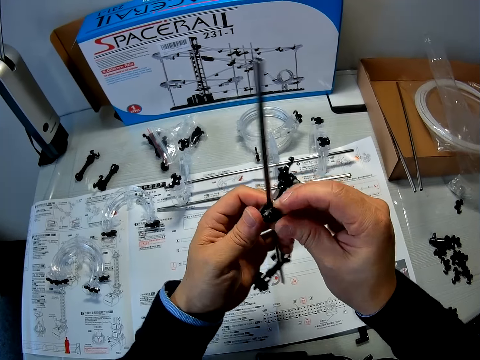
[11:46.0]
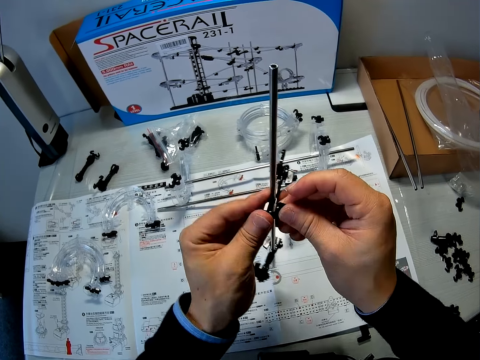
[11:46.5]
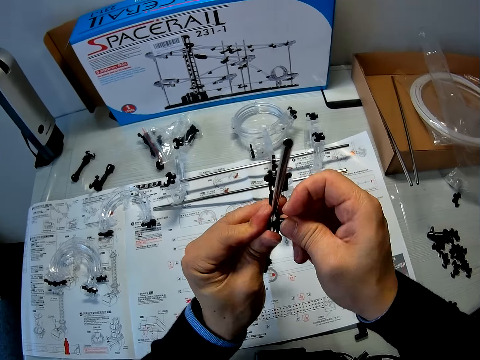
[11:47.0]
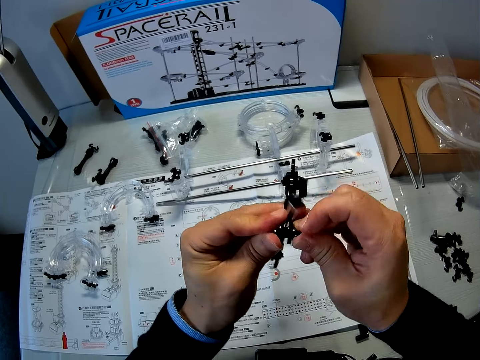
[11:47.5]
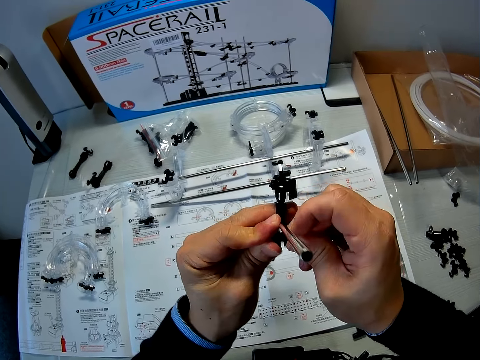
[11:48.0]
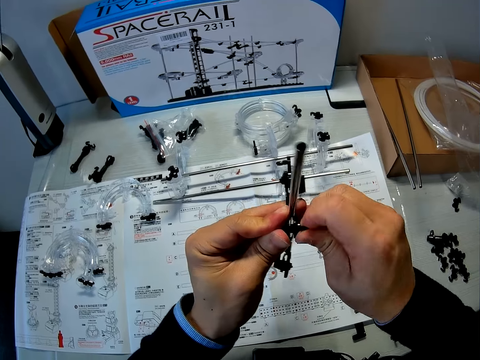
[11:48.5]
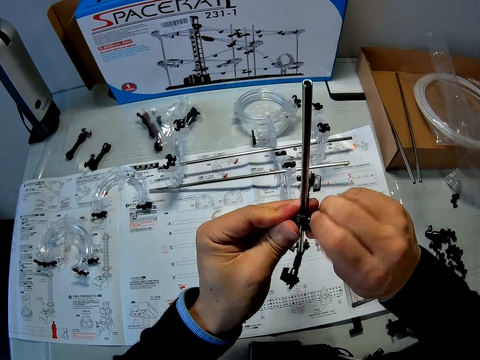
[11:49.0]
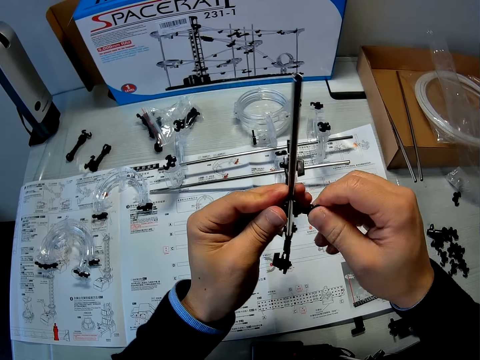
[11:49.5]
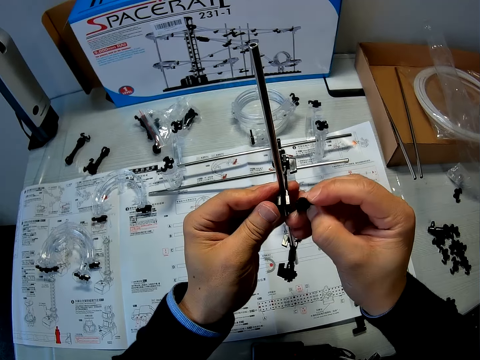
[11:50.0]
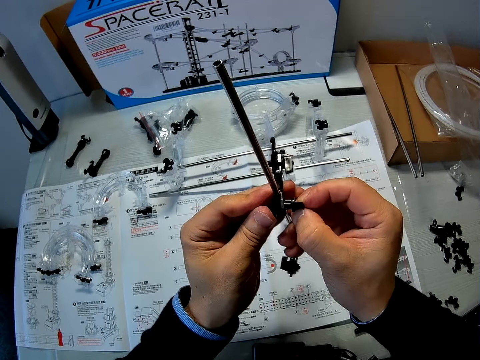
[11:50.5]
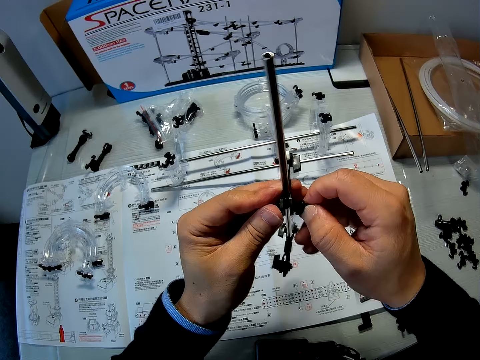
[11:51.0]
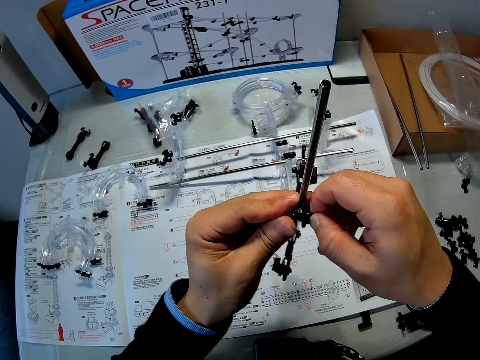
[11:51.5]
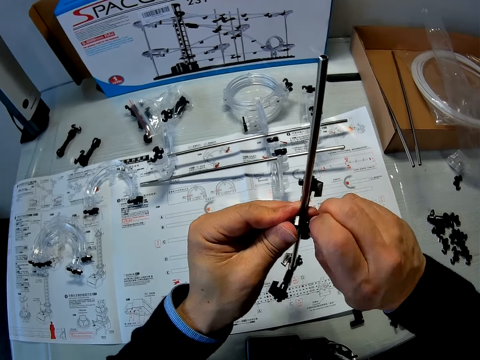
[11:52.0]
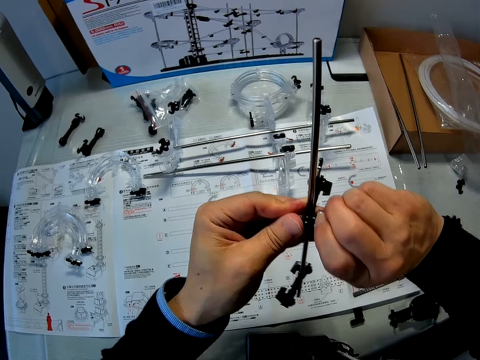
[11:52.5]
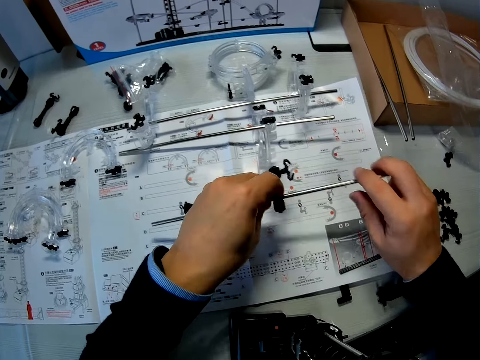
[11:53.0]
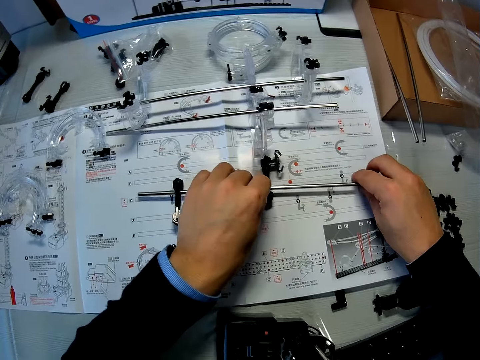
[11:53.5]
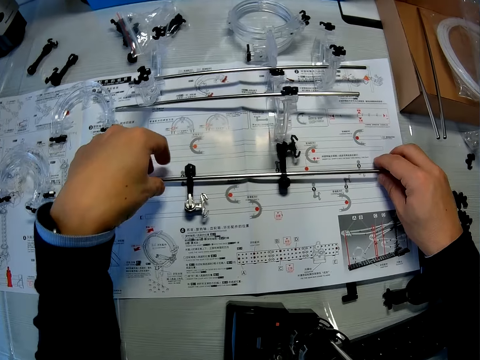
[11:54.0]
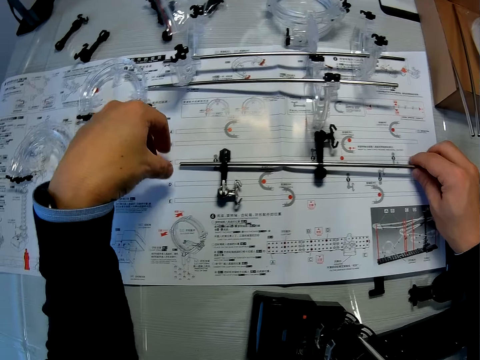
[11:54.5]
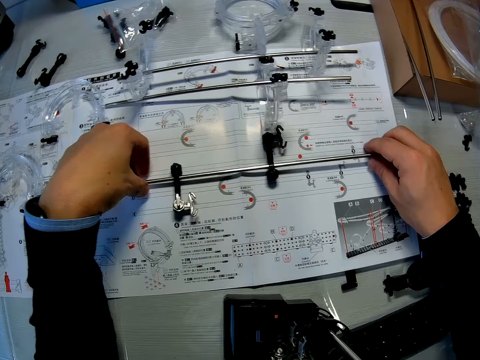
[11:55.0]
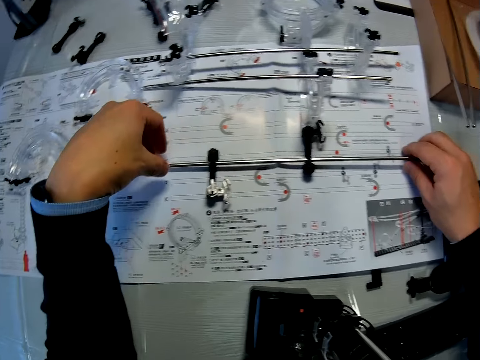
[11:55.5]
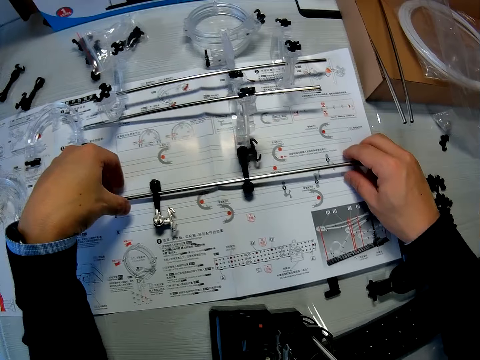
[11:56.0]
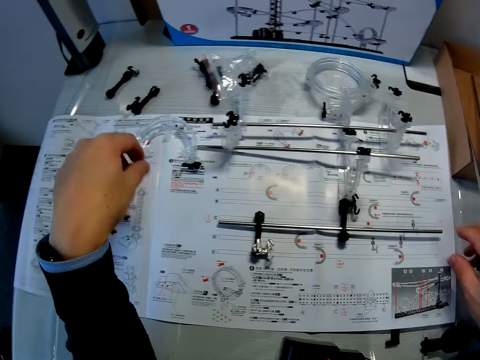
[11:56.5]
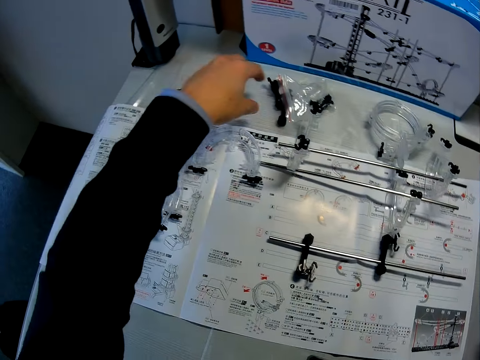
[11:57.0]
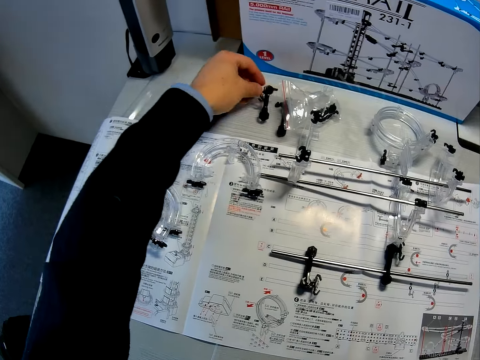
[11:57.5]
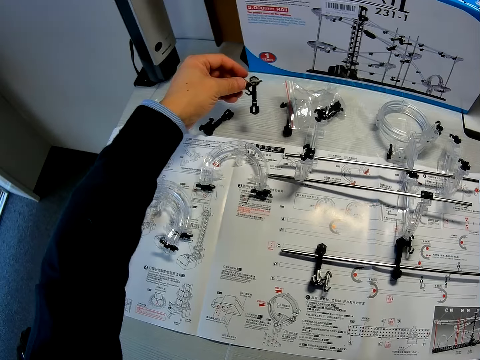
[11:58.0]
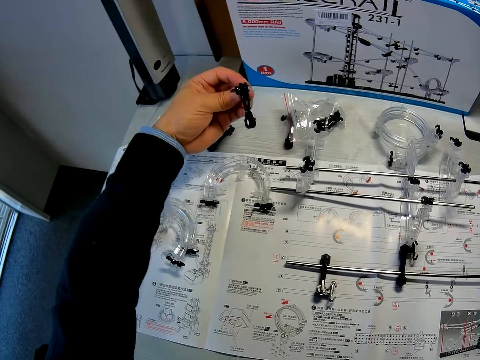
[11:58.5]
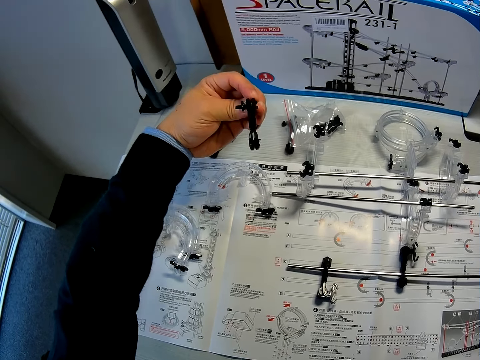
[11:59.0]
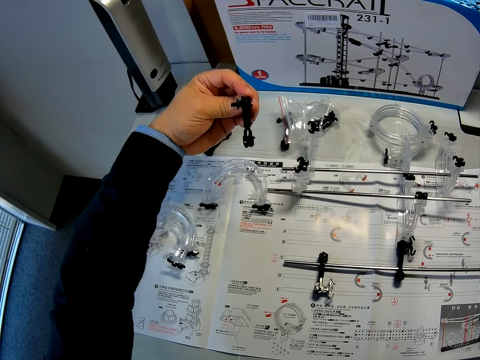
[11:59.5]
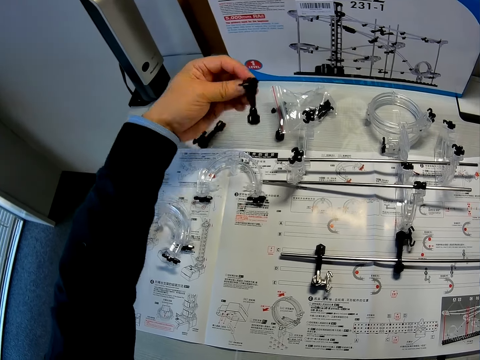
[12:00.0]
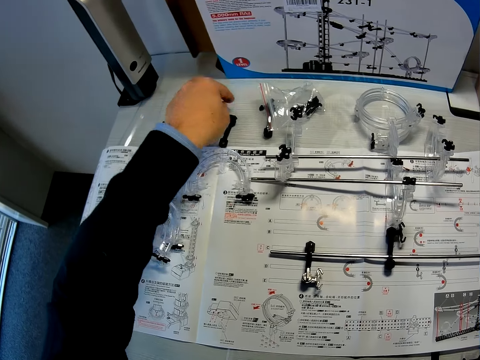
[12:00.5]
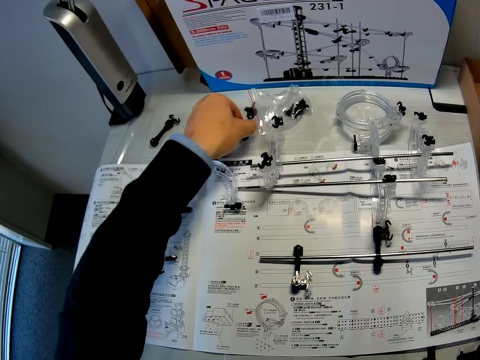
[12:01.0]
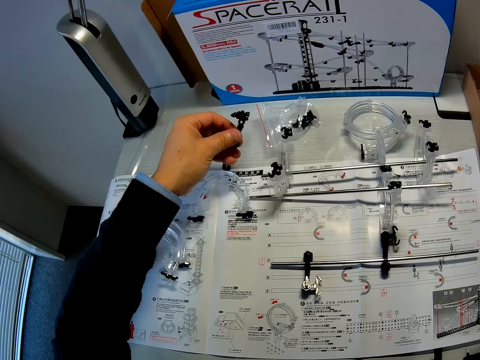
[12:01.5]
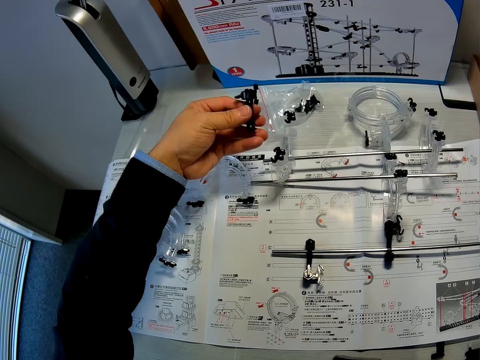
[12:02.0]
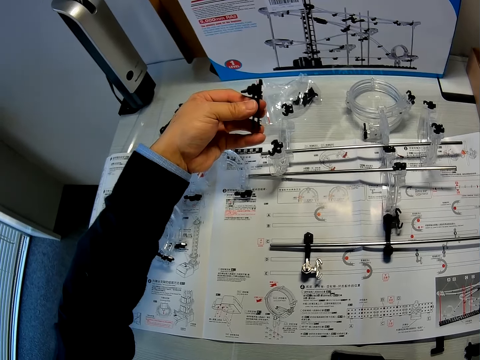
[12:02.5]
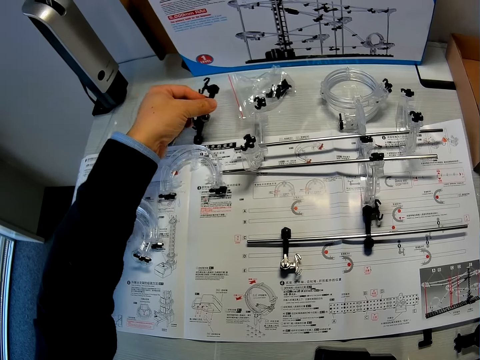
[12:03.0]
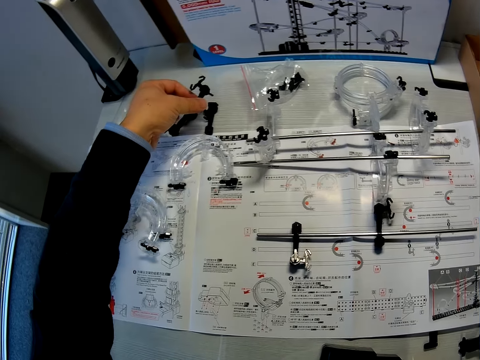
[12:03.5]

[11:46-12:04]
The camera wearer fixes a piece to the coupled rail pieces. He drops the coupled Marble roller coaster pieces on the table. He touches the edge of the stick with his left hand. He picks up coupled Marble roller coaster pieces from the table with his left hand. He checks the coupled Marble roller coaster pieces. He drops the coupled Marble roller coaster pieces on the table. He picks up coupled Marble roller coaster pieces from the table. He checks the coupled Marble roller coaster pieces.

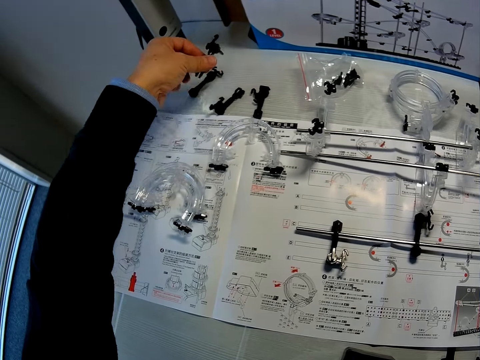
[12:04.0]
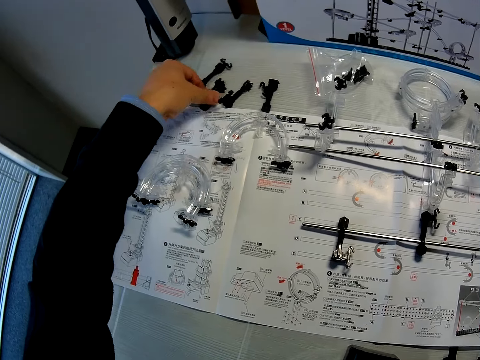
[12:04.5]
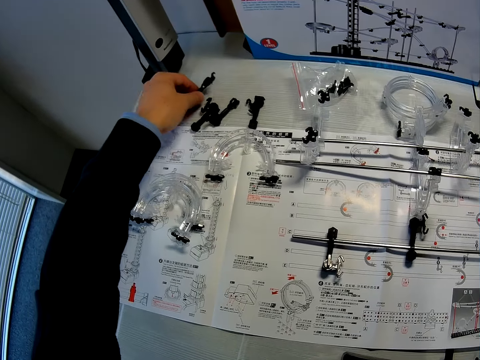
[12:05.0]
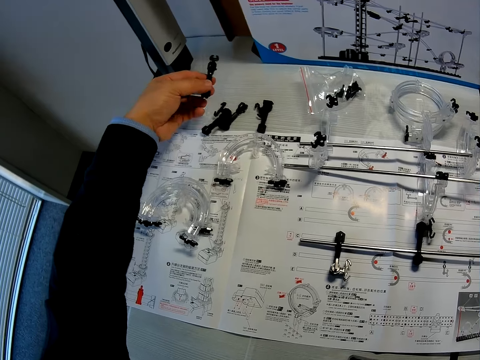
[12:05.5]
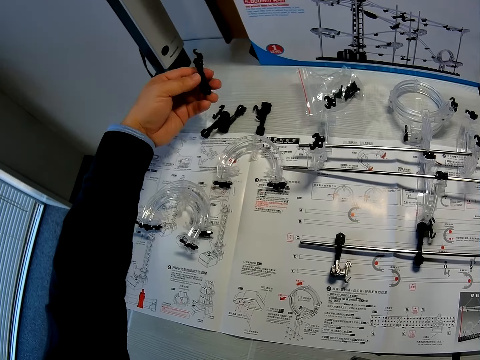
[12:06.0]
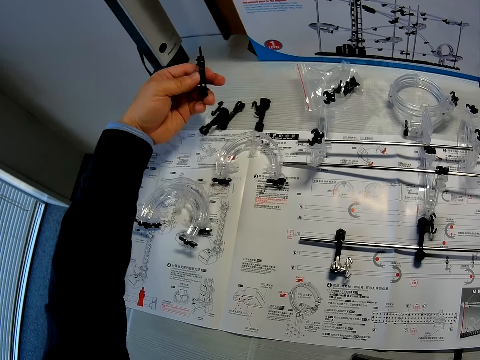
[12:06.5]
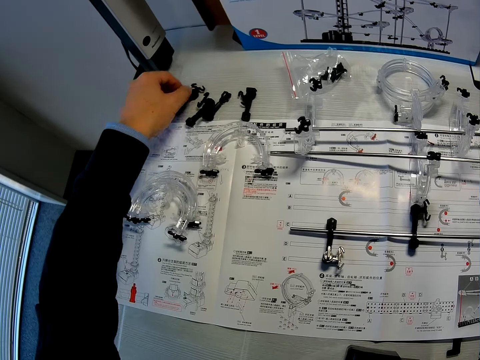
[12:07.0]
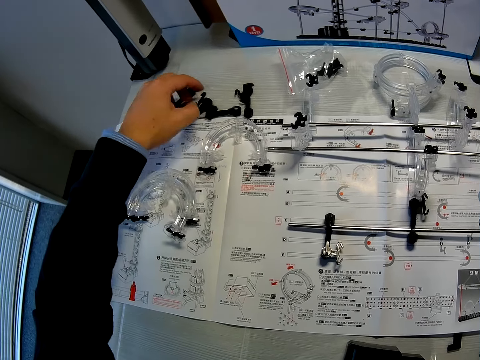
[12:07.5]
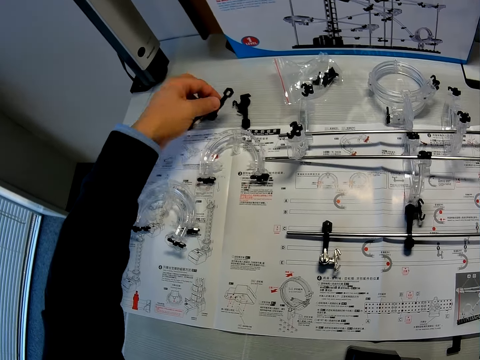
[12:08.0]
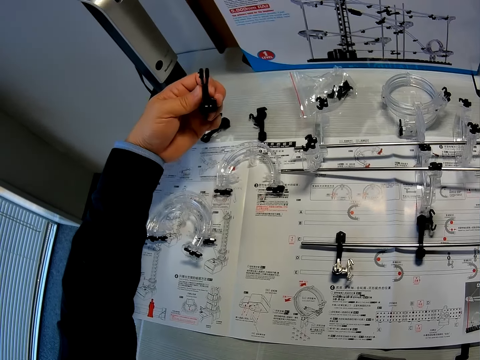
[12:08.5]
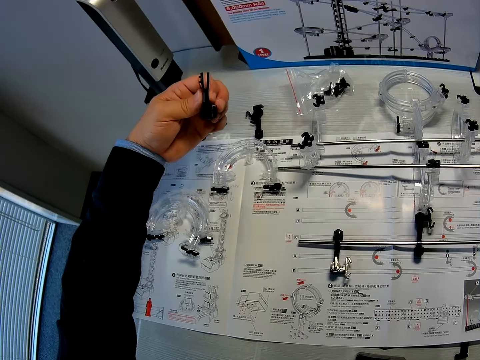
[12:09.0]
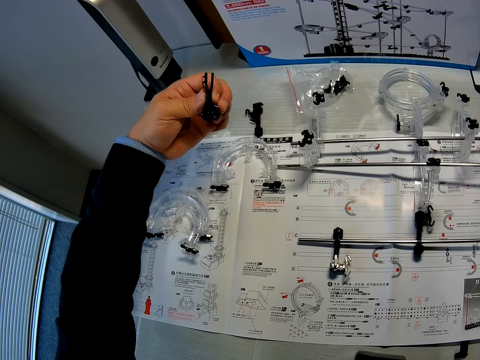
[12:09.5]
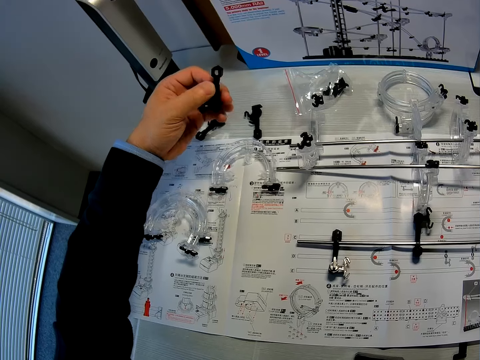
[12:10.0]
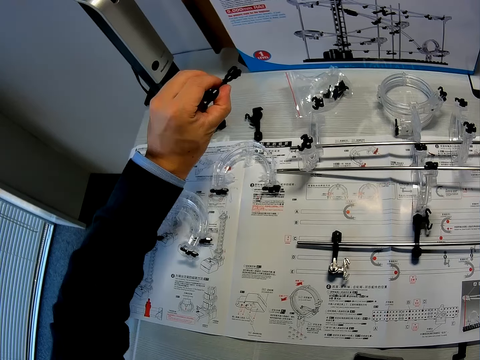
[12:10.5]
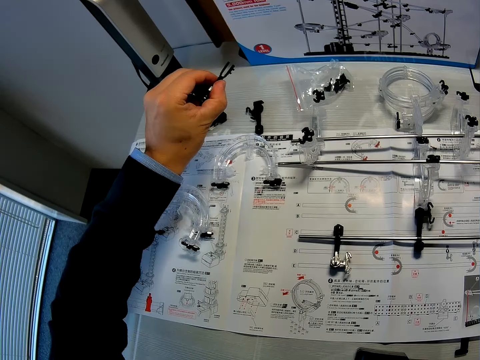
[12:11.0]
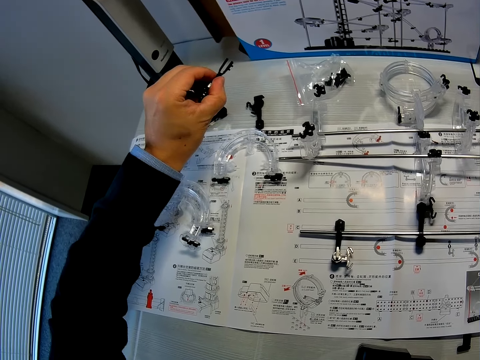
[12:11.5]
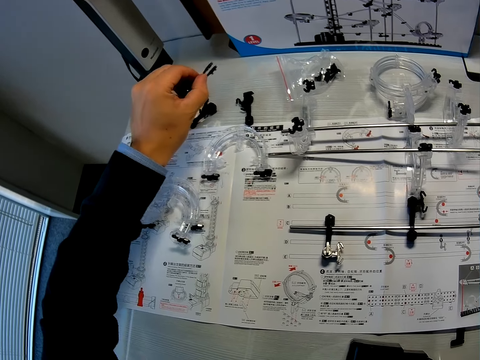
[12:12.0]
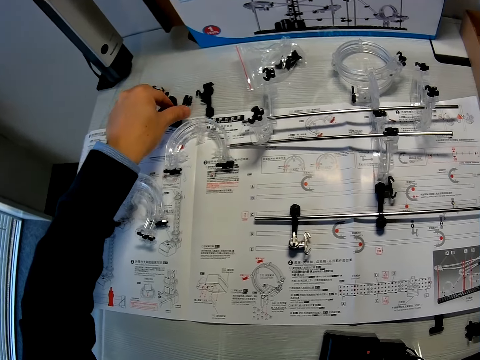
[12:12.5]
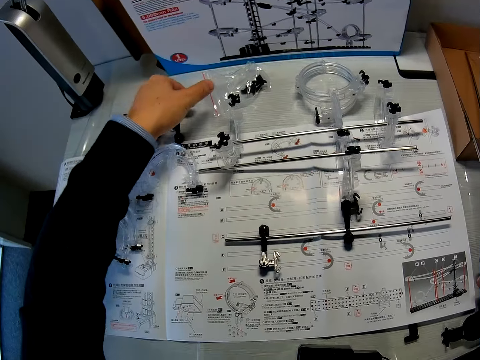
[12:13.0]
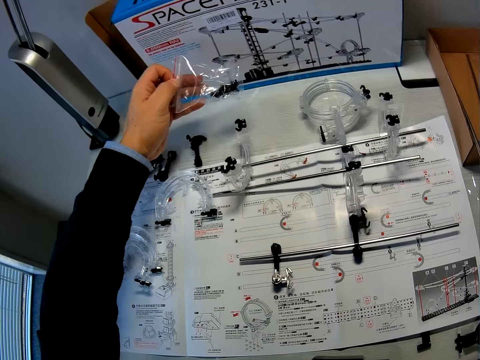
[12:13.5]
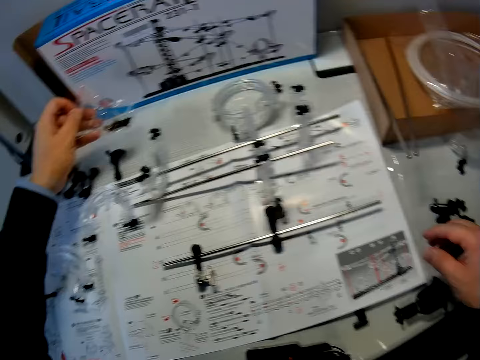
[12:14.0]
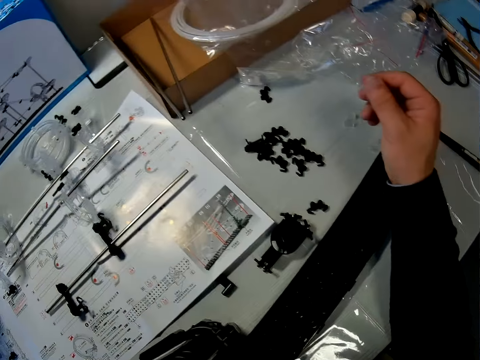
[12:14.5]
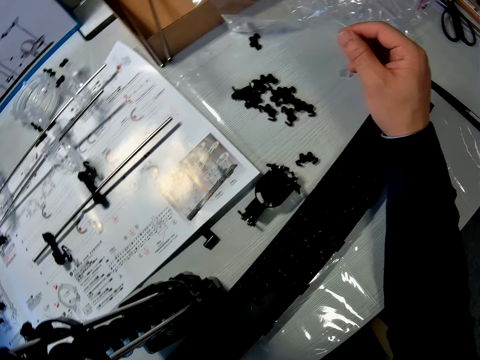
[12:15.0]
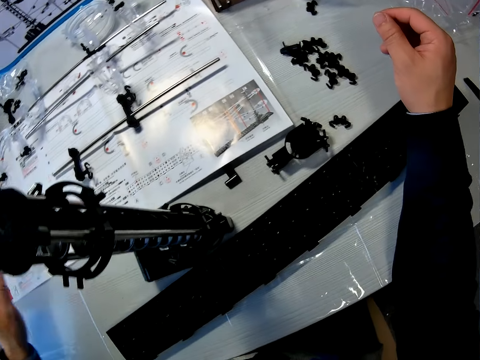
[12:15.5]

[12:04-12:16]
The camera wearer drops the coupled Marble roller coaster pieces on the table. They pick up coupled Marble roller coaster pieces from the table. They check the coupled Marble roller coaster pieces. They drop the coupled Marble roller coaster pieces on the table. They pick up coupled Marble roller coaster pieces from the table. They check the coupled Marble roller coaster pieces. They drop the coupled Marble roller coaster pieces on the table. They pick up a pack of Marble roller coaster pieces from the table.
